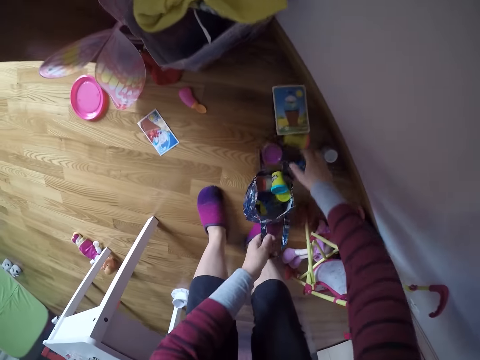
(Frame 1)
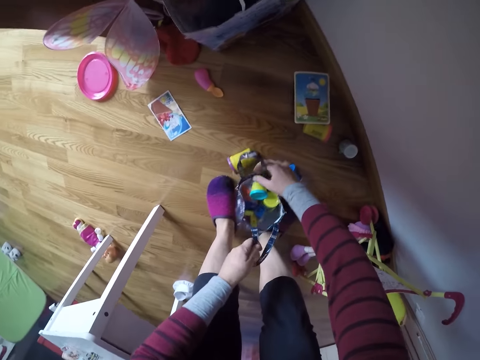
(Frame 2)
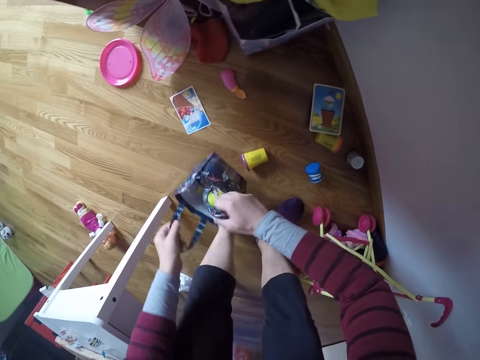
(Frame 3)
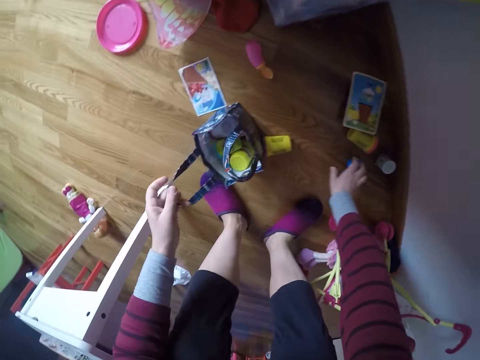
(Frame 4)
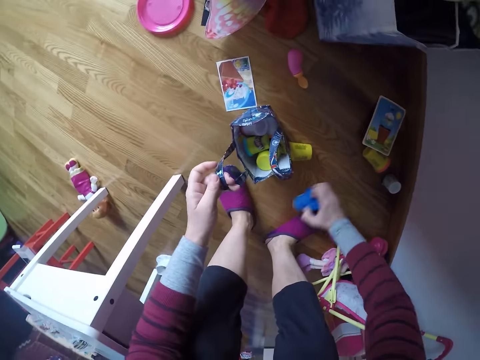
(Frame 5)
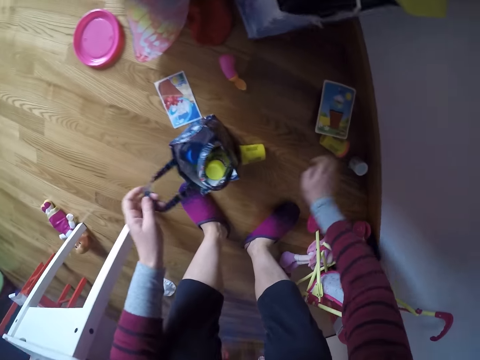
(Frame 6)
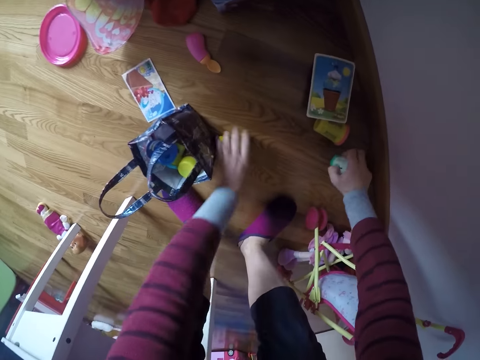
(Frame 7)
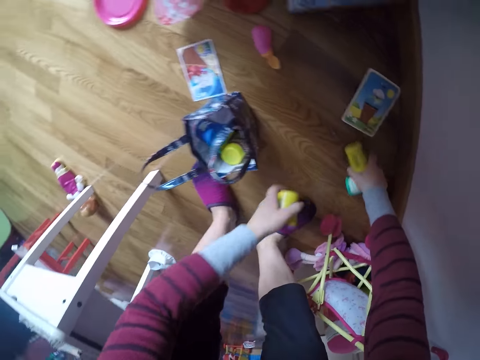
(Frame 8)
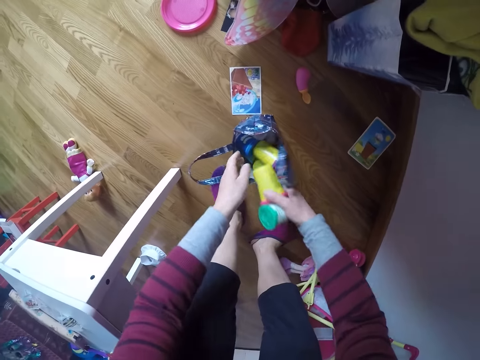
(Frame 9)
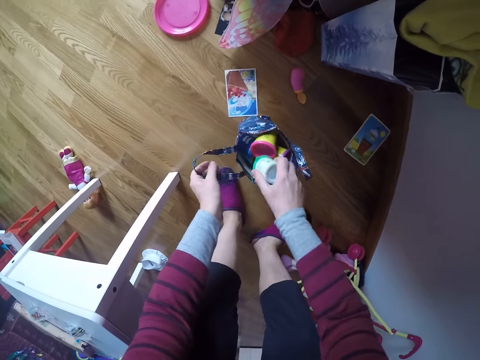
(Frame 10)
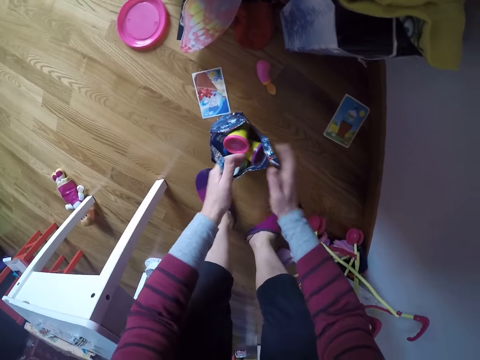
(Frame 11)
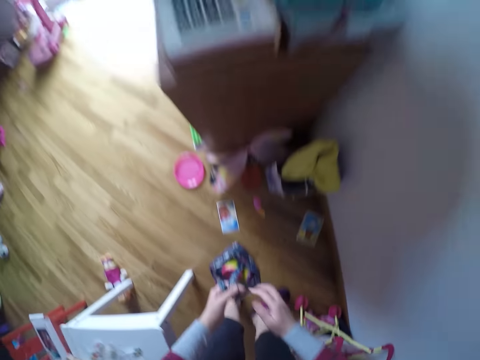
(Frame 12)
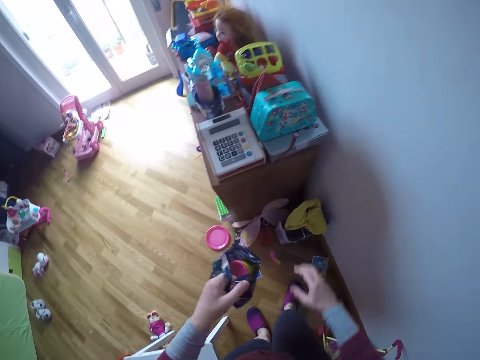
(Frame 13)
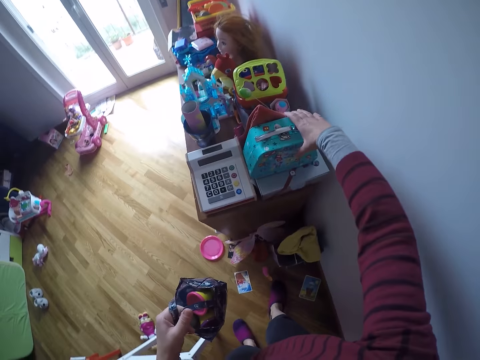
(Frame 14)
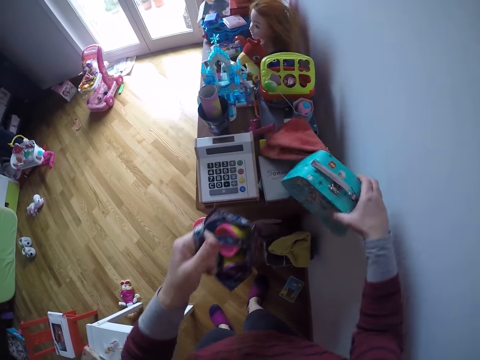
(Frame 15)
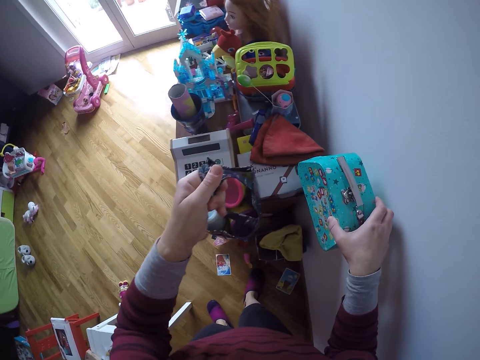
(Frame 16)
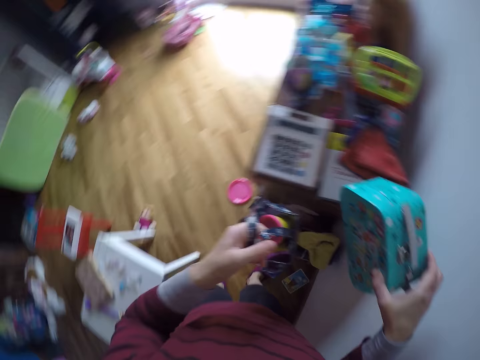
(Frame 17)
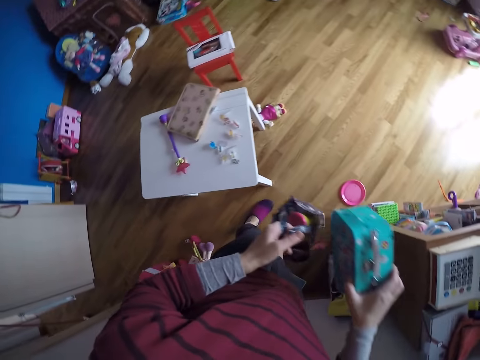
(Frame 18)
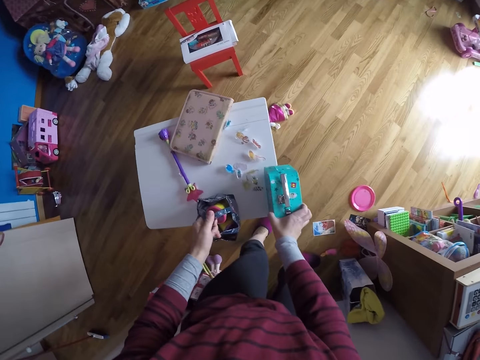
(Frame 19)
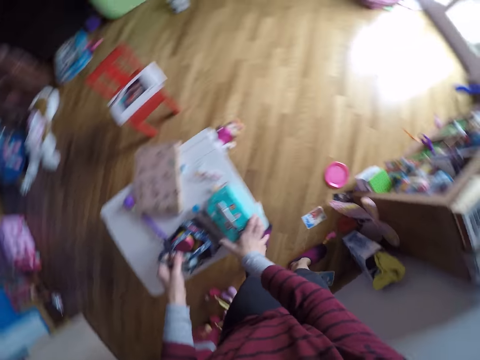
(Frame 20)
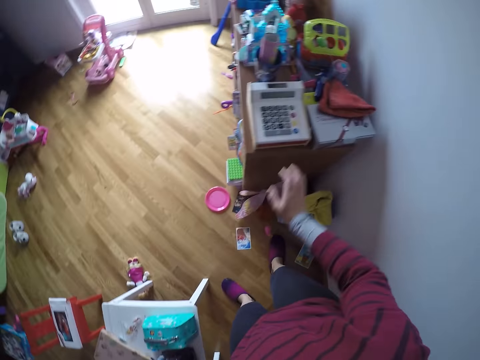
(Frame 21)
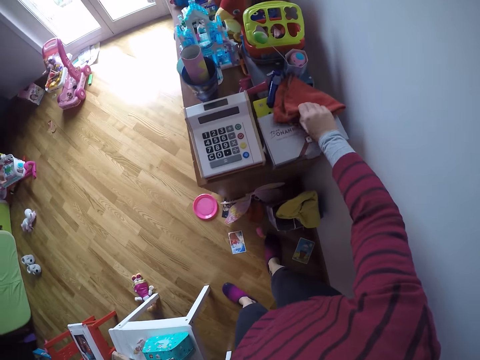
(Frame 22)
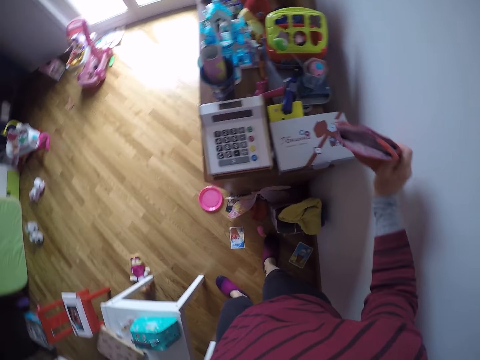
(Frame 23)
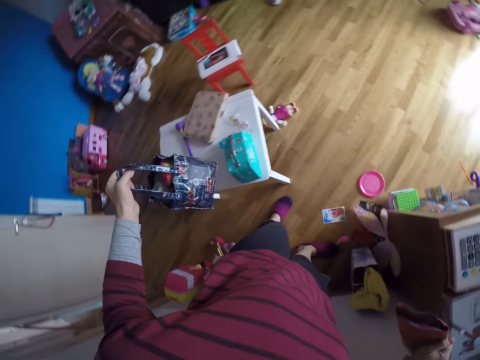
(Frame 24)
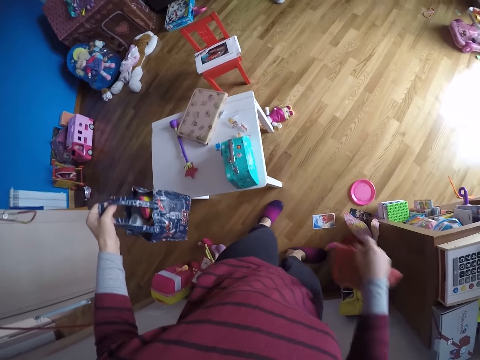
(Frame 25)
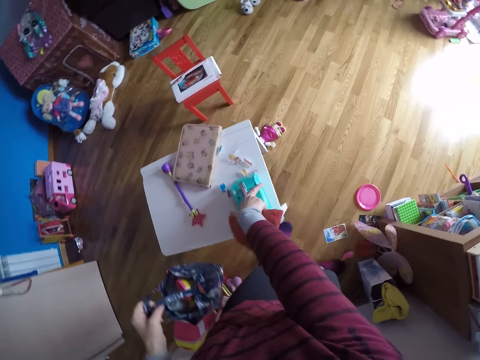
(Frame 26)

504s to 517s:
The camera wearer picks up a bag with both hands. He adjusts the hand bag on the floor. He picks up a cup on the ground with his right hand. He puts the cup in his right hand in the bag. He picks up a cup on the ground with his right hand. He picks up a cup on the ground with his left hand. He puts the cups in his hands in the bag. He holds the bag with his left hand. He holds the bag with both hands. He picks up the hand bag from the floor. He picks up a box on a cupboard with his right hand. He adjusts a toy on the table. He drops the bag in his left hand on the table. He drops the box in his right hand on the table. He picks up a cloth on a cupboard with his right hand. He holds the bag with his left hand.

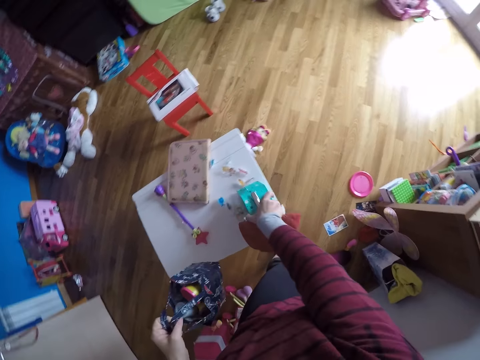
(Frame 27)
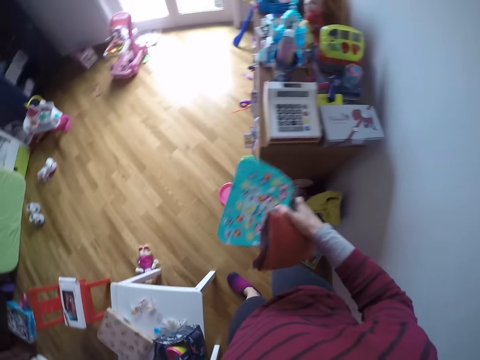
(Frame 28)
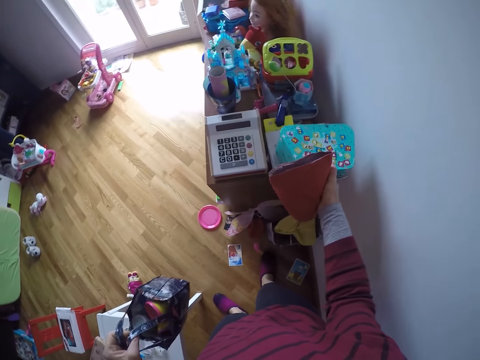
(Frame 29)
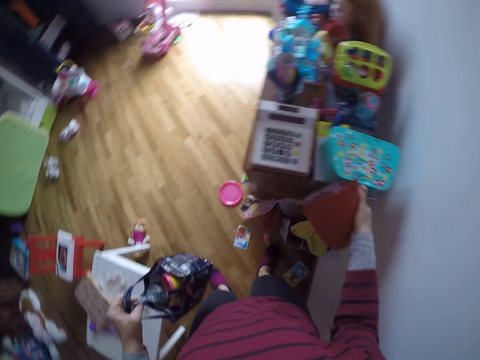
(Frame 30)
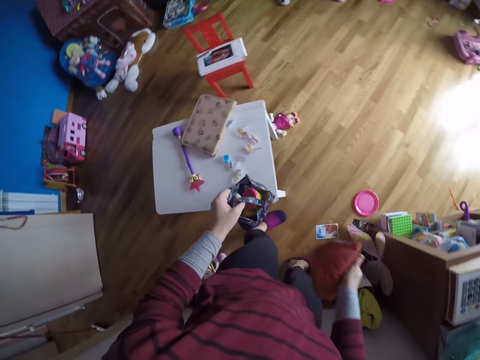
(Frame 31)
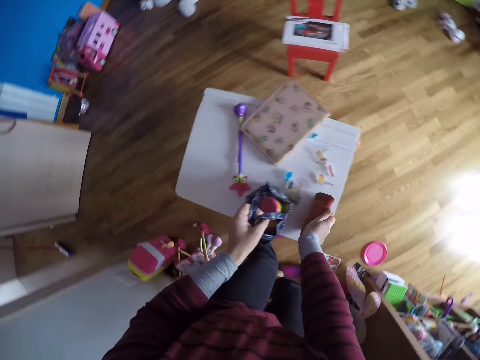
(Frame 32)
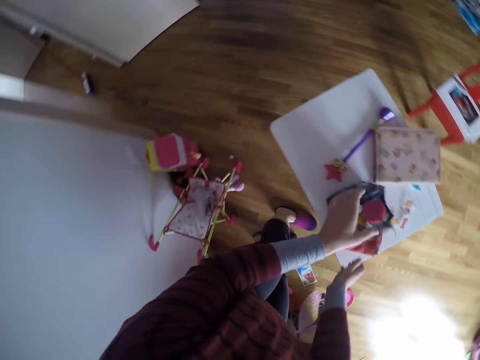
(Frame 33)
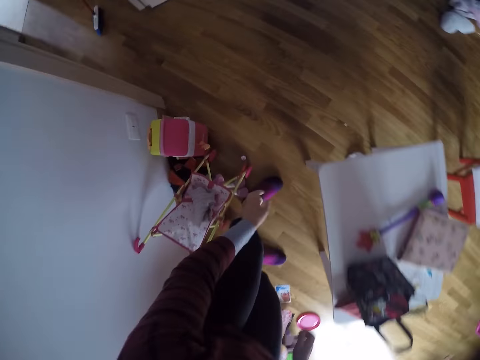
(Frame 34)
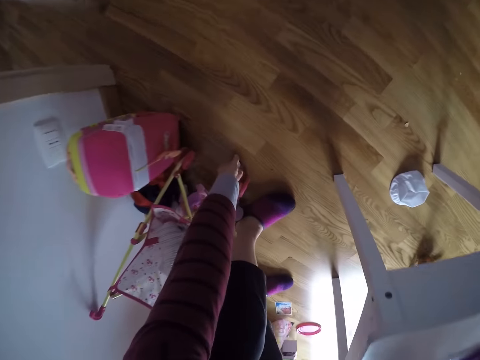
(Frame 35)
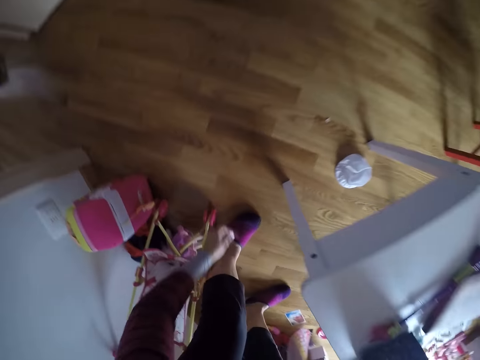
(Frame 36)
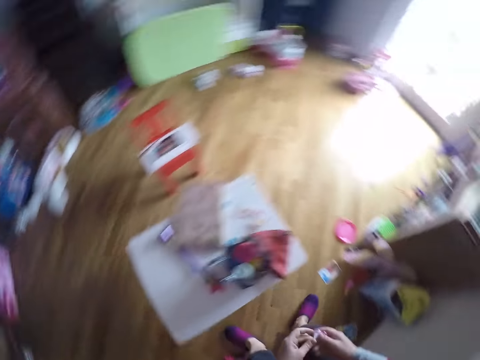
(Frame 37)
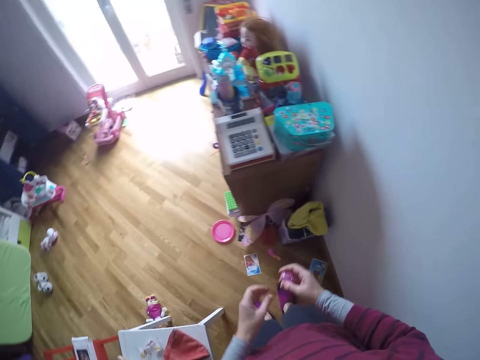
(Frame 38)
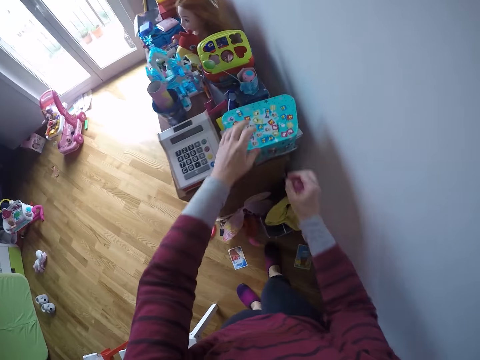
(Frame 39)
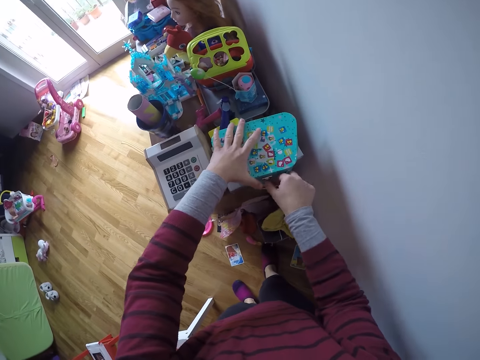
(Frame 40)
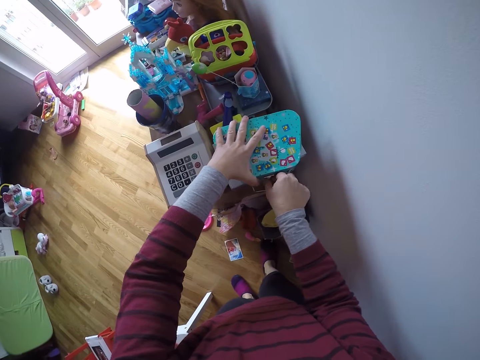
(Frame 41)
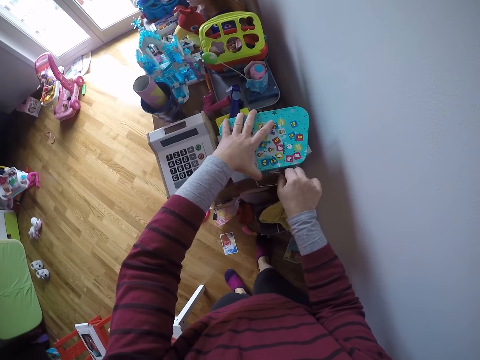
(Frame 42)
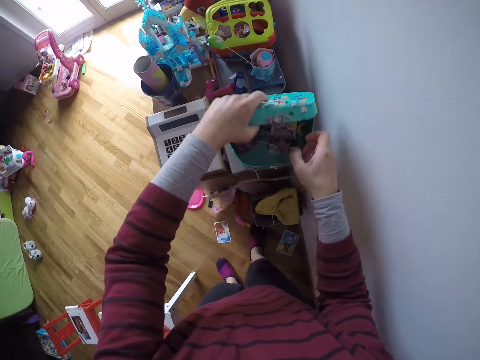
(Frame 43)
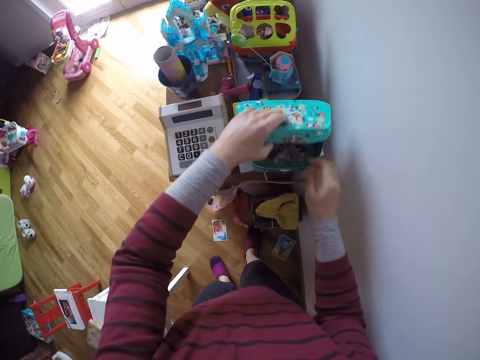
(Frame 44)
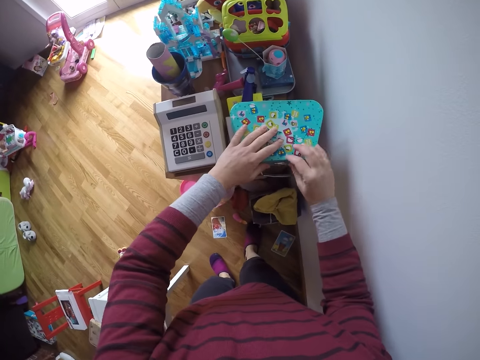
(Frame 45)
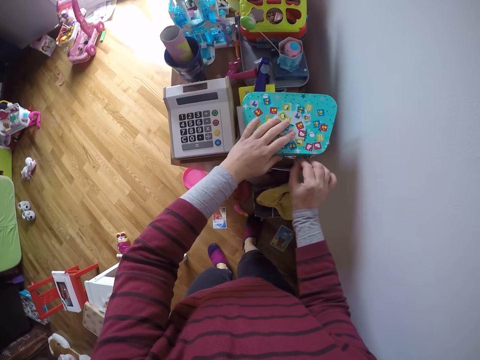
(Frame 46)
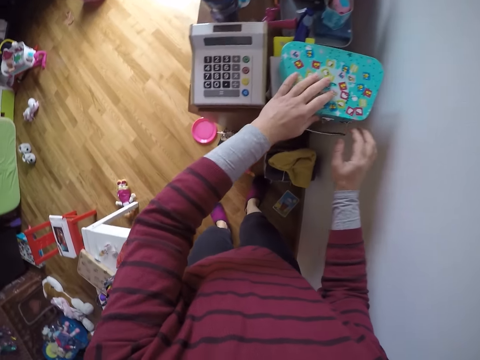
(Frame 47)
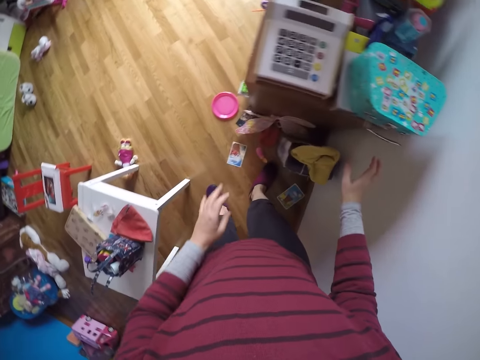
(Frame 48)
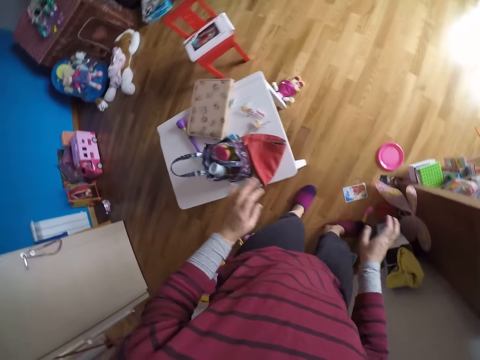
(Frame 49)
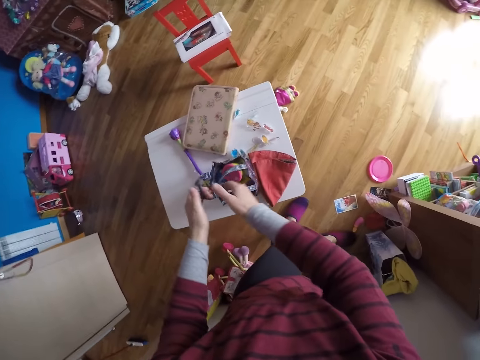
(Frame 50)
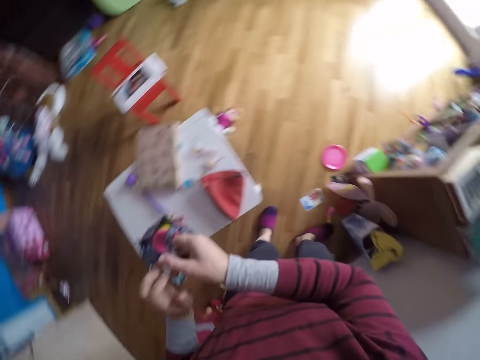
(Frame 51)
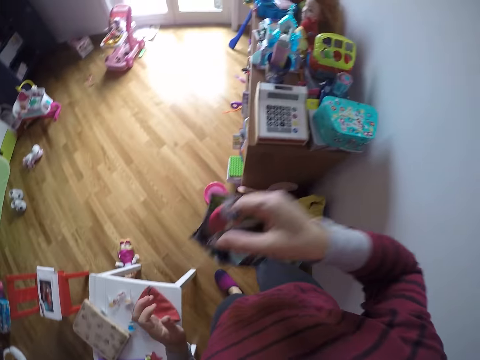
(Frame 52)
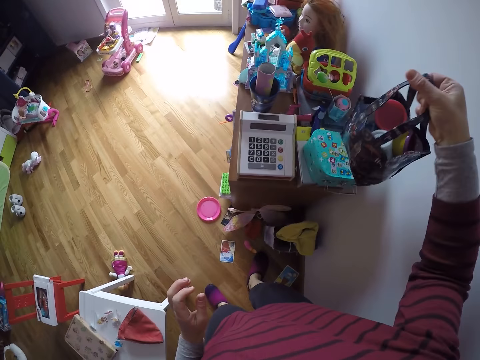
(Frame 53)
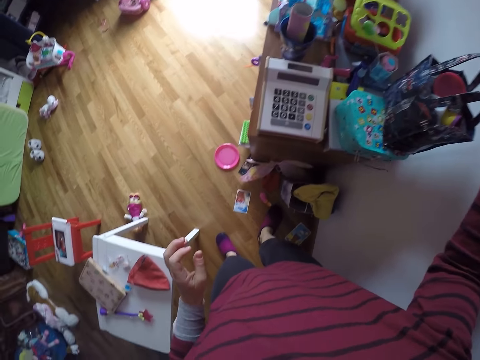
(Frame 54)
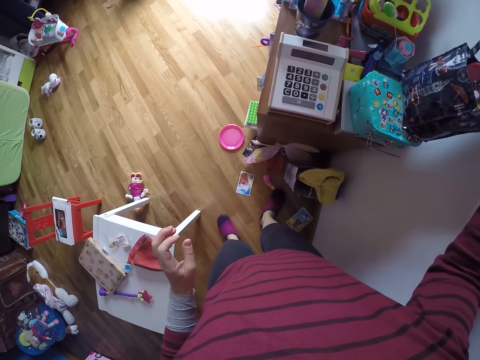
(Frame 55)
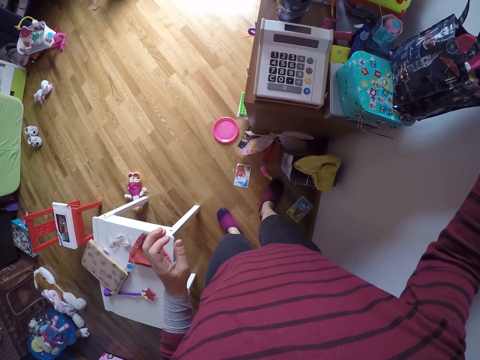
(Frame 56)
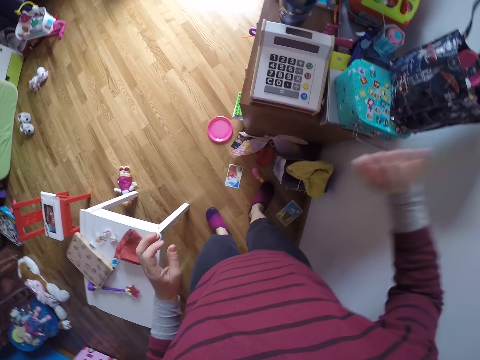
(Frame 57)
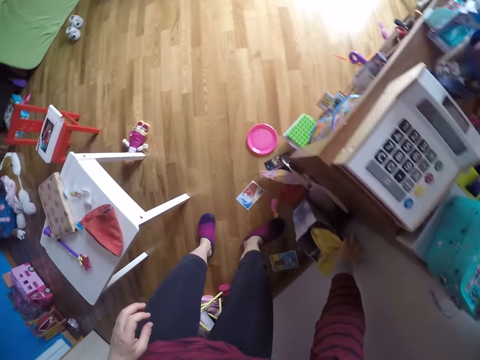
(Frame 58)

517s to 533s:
The camera wearer picks up the box on the table with his right hand. He drops the box in his right hand on the cupboard. He drops the cloth in his right hand on the table, and drops the bag in his left hand on the table. He turns around the room. He picks up a toy on the ground with his left hand. He passes the toy from his left hand to his right hand. He holds the box on the cupboard with his left hand. He opens the box with his right hand. He puts the toy in his right hand in the box. He closes the box with his left hand. He hooks the box with his right hand. He turns around the room. He carries the bag on the table with both hands. He picks up the hand bag from the table. He places the bag on the box with his right hand.
